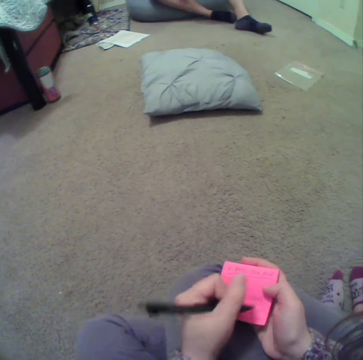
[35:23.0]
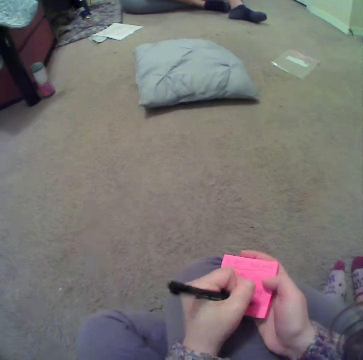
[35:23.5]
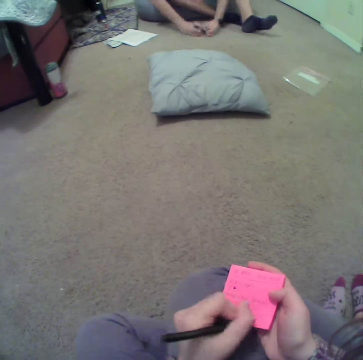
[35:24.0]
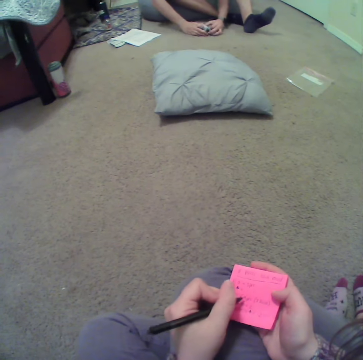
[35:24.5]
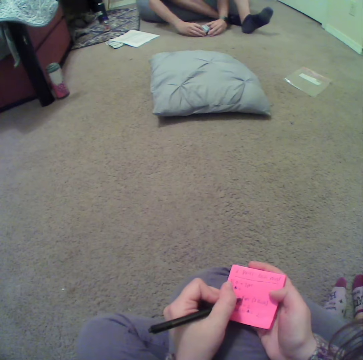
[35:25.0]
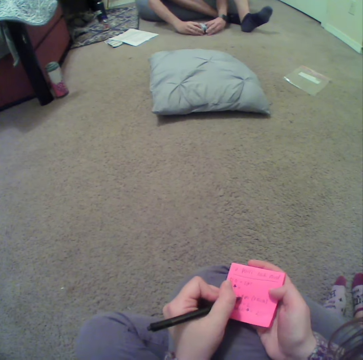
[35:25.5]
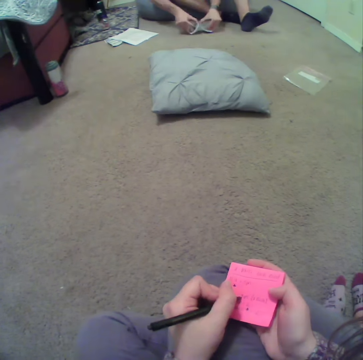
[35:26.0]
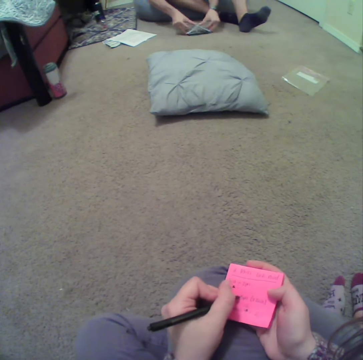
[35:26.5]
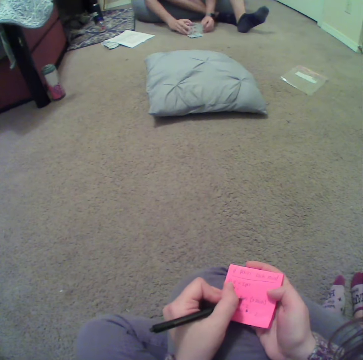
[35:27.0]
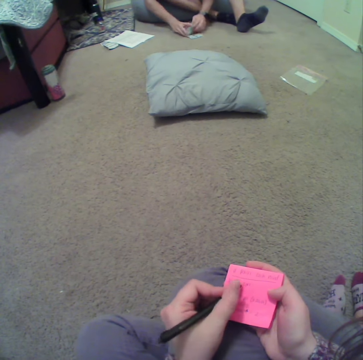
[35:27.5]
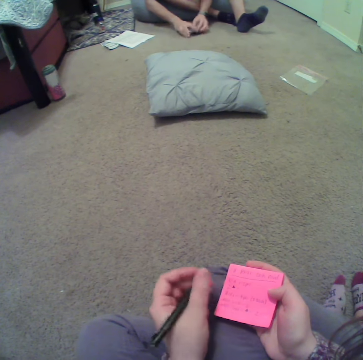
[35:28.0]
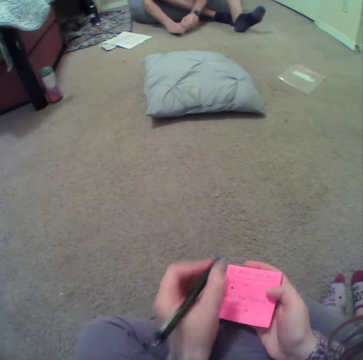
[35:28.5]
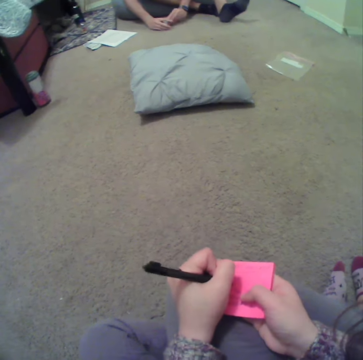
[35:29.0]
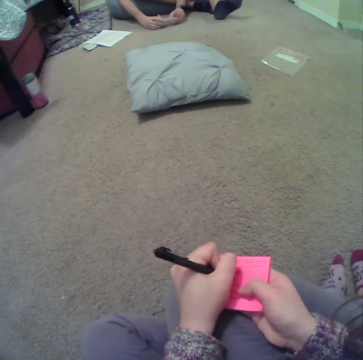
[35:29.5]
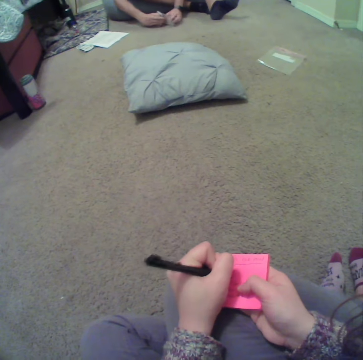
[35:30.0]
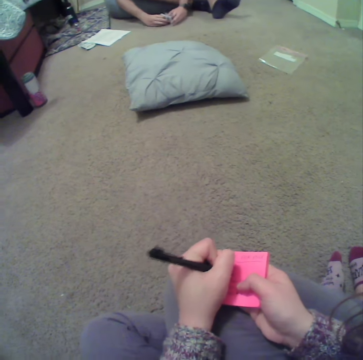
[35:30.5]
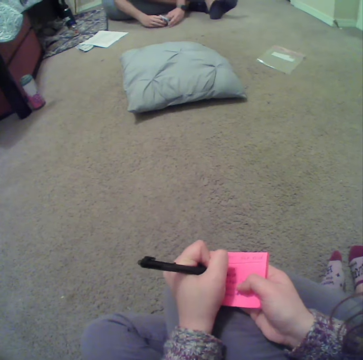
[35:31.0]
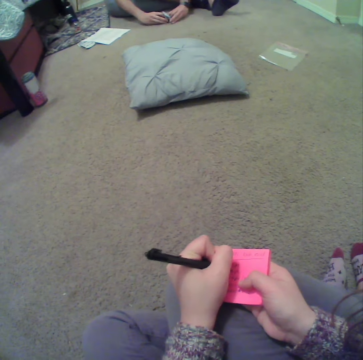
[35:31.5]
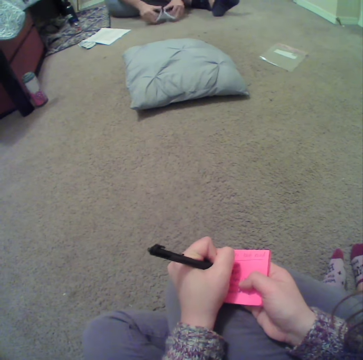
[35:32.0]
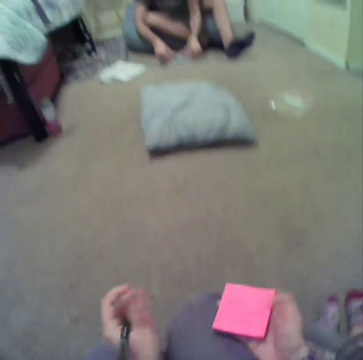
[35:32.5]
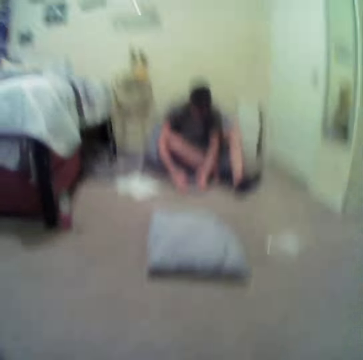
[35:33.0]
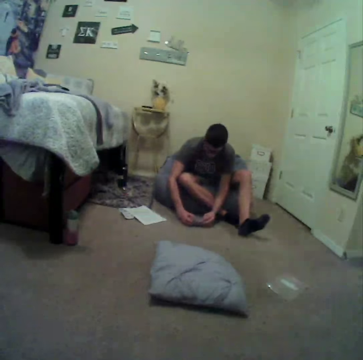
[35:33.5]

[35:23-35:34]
A man aligns the cards on the floor.

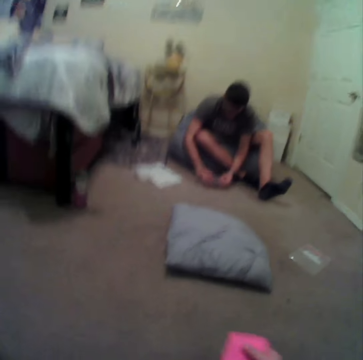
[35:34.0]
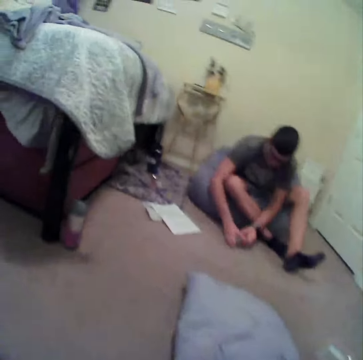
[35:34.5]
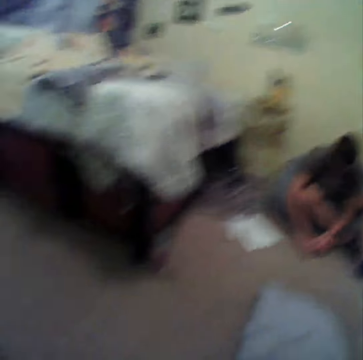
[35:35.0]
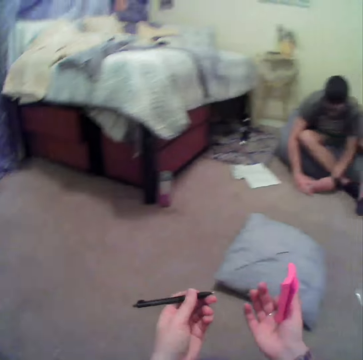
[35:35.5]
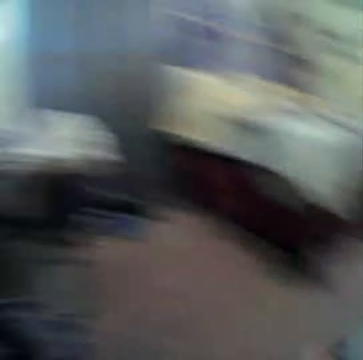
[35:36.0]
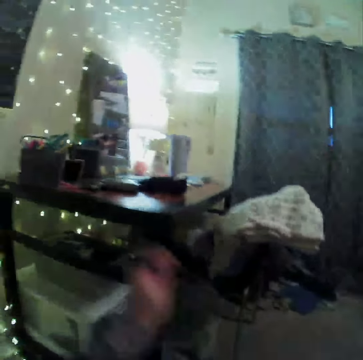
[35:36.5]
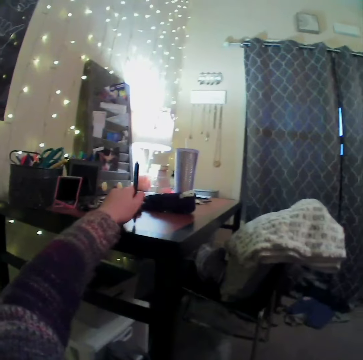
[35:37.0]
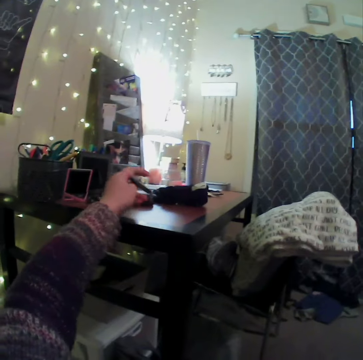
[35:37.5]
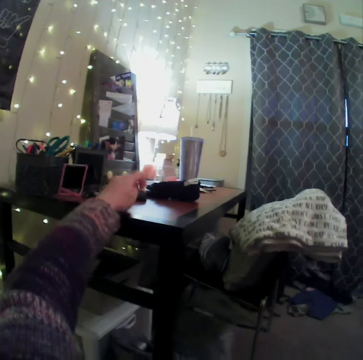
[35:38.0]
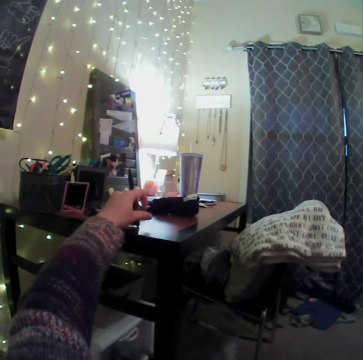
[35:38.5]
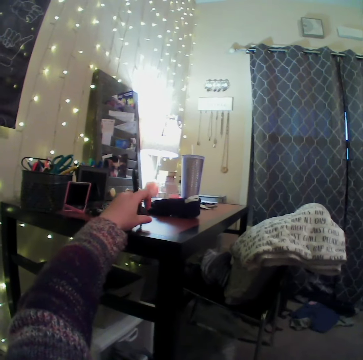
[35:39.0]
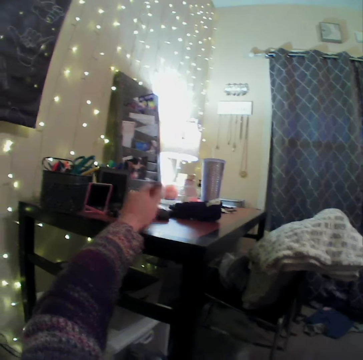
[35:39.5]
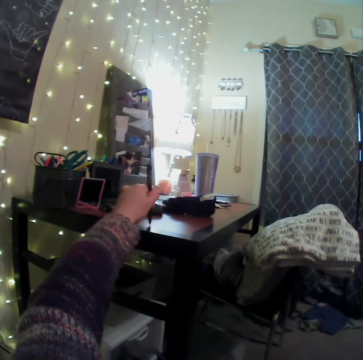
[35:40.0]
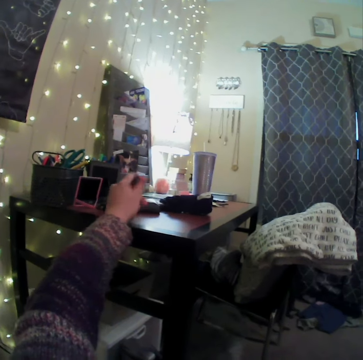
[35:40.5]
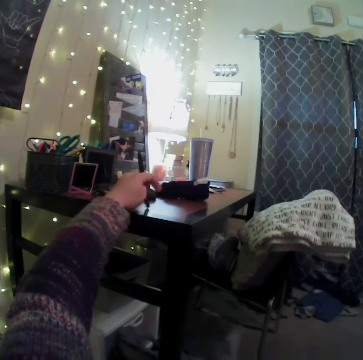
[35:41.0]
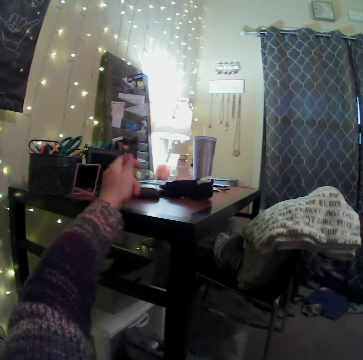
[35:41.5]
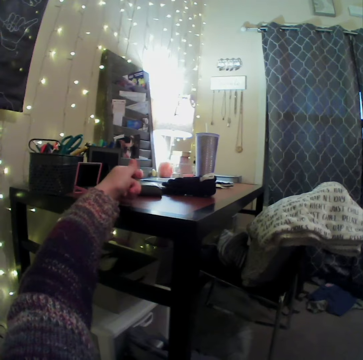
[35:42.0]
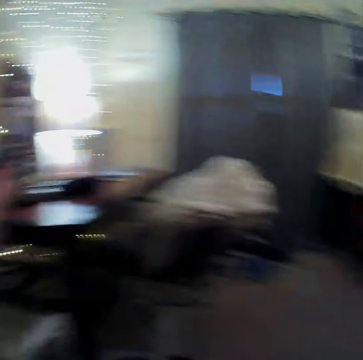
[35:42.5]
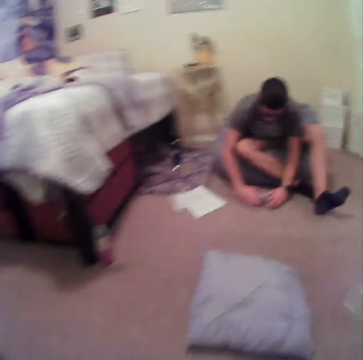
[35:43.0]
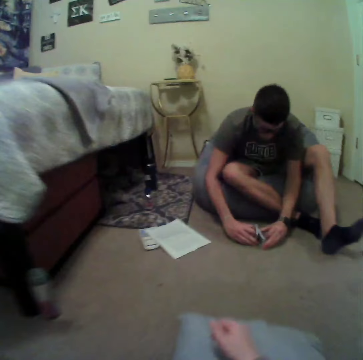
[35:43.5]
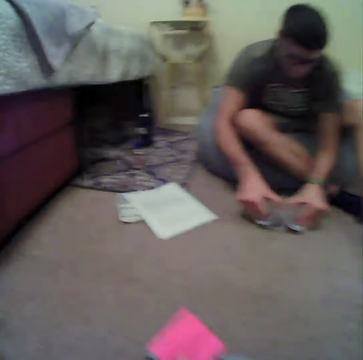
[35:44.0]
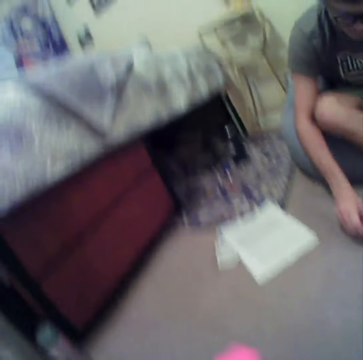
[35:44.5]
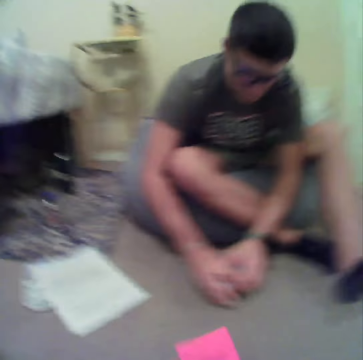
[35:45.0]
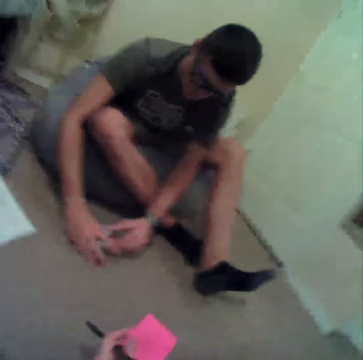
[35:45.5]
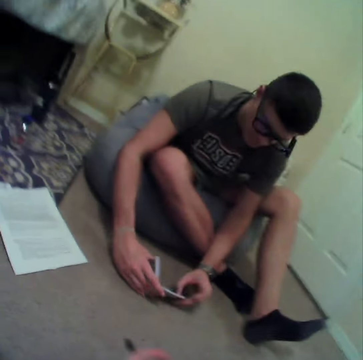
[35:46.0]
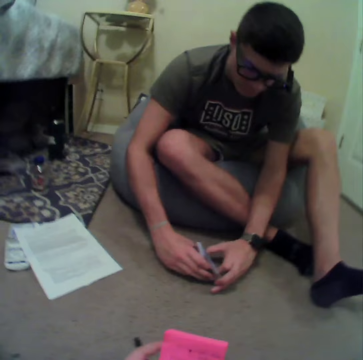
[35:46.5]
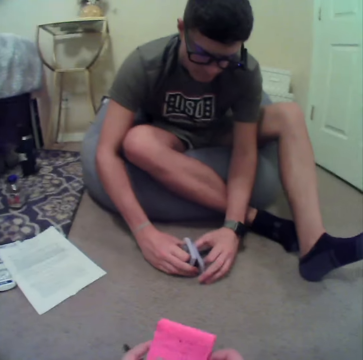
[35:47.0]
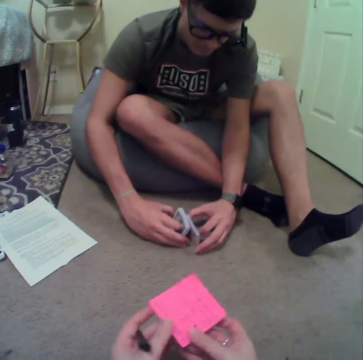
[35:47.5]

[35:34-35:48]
The camera wearer walks around the room. They hit the table with the pen. A man holds cards. The camera wearer walks around the room.

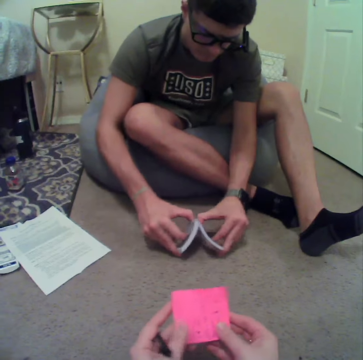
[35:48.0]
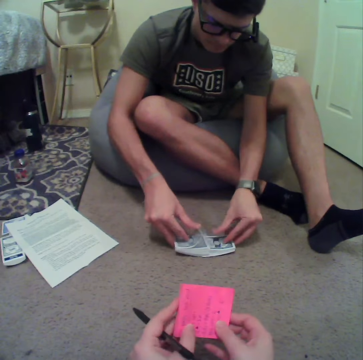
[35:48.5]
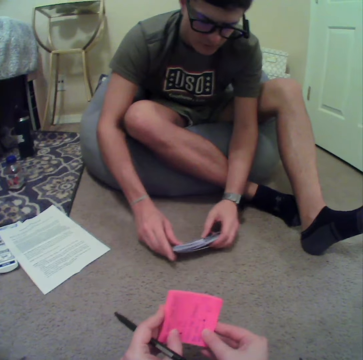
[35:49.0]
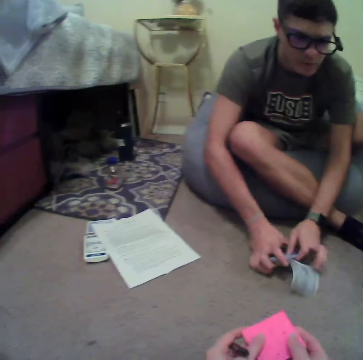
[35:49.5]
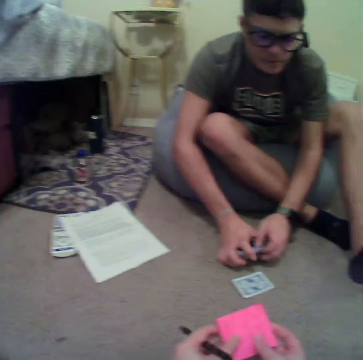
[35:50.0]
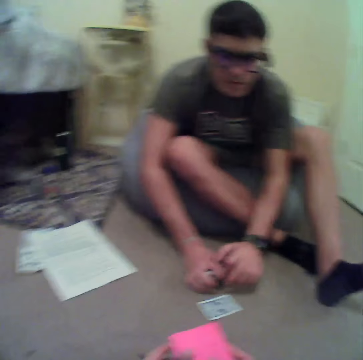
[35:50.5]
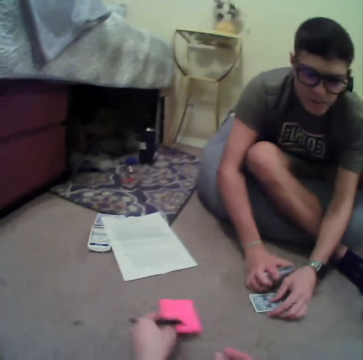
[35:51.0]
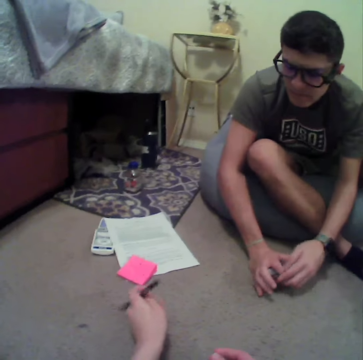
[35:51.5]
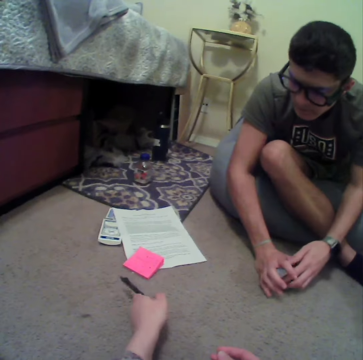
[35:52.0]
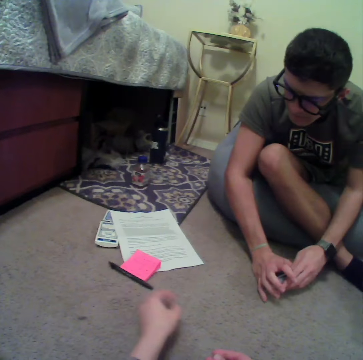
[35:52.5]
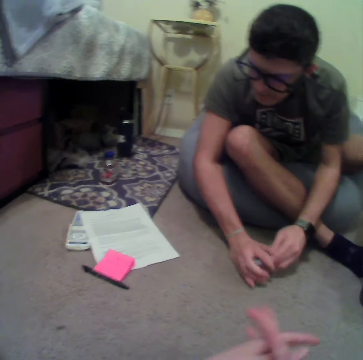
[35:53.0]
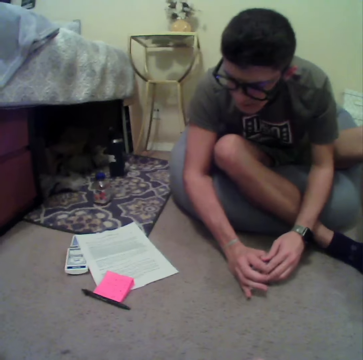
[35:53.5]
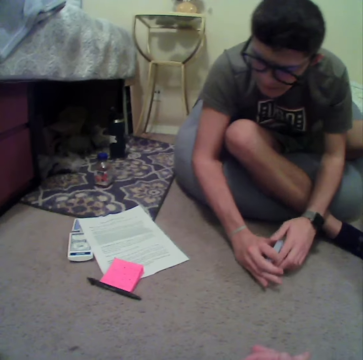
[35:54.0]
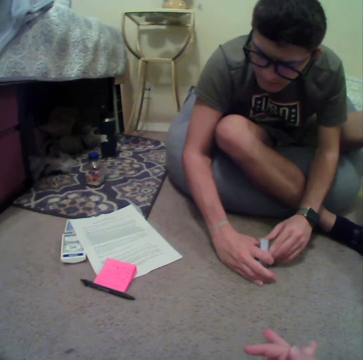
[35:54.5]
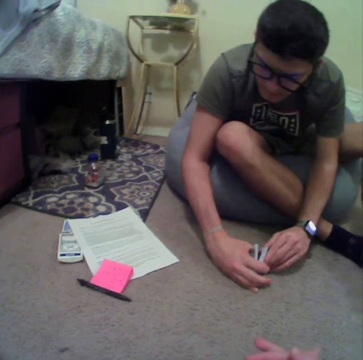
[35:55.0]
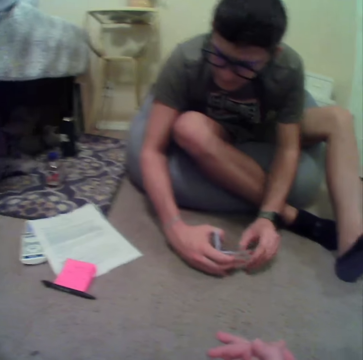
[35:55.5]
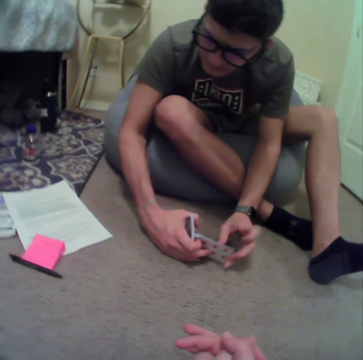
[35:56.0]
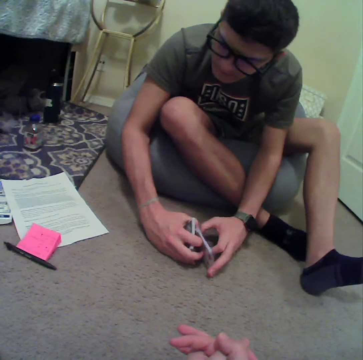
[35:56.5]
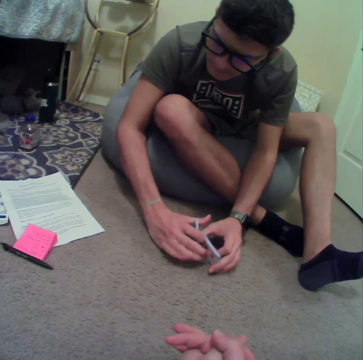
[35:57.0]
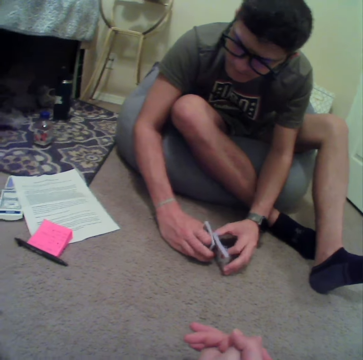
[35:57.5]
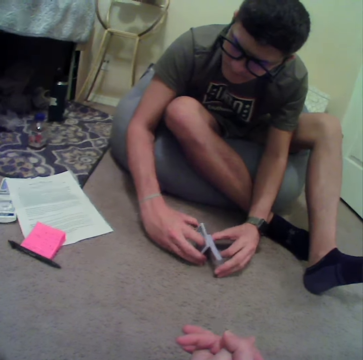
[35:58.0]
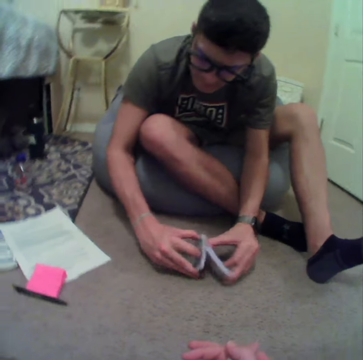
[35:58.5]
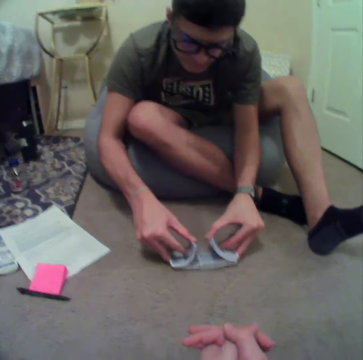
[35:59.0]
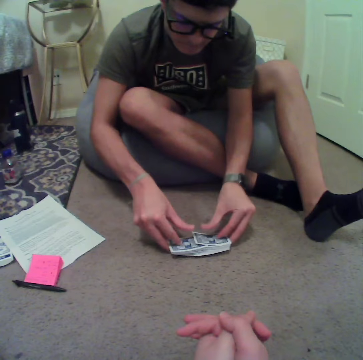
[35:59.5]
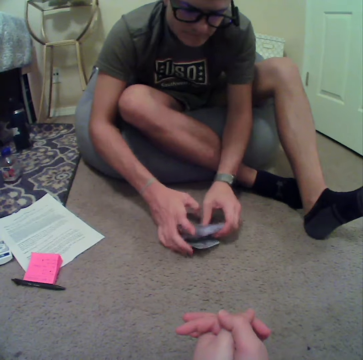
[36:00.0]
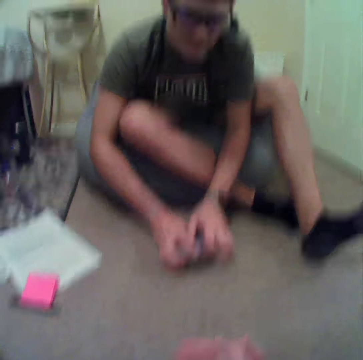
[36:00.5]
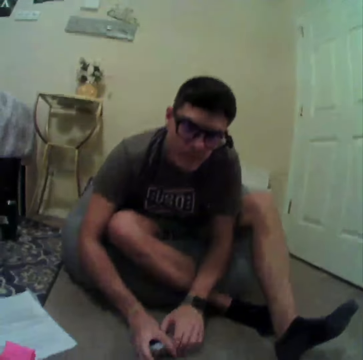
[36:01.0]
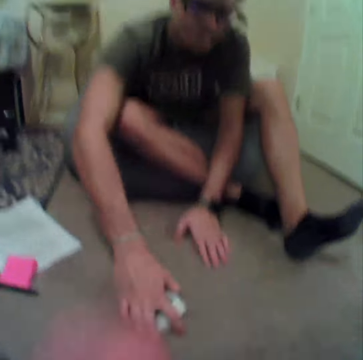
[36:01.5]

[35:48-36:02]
The camera wearer drops the sticky note on the floor. They drop the pen on the floor. They stare at a man.
